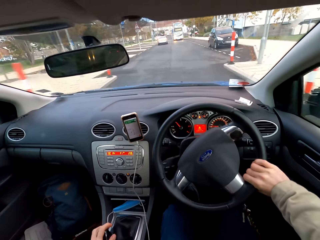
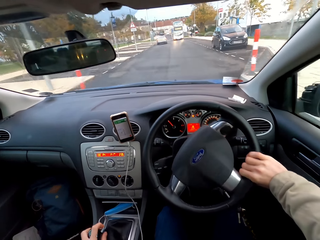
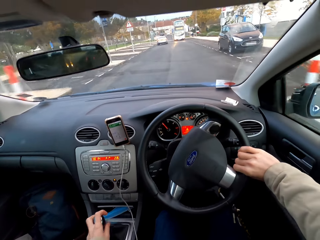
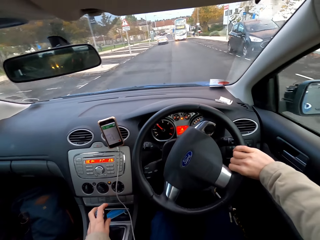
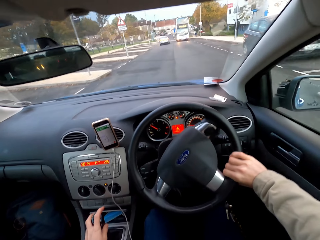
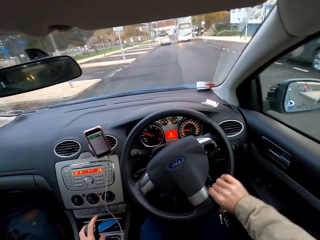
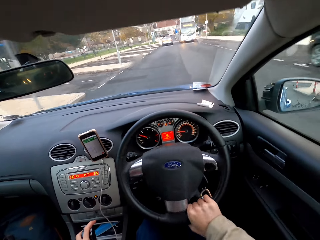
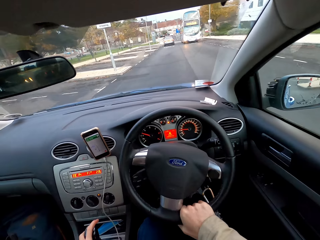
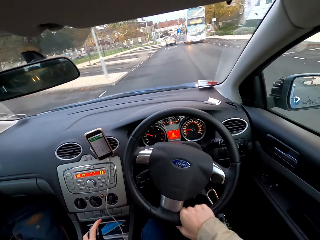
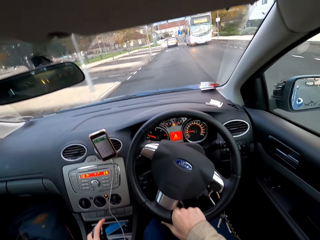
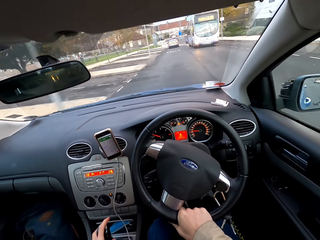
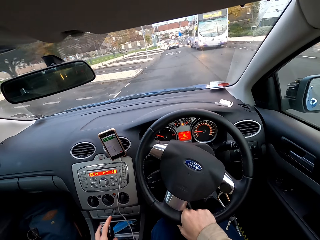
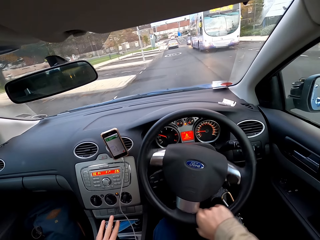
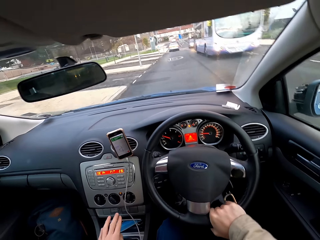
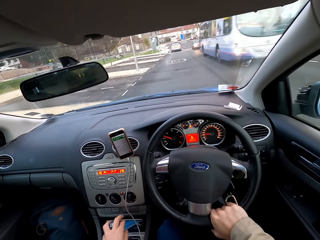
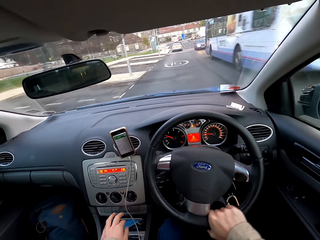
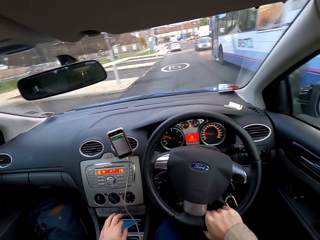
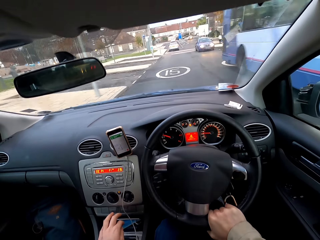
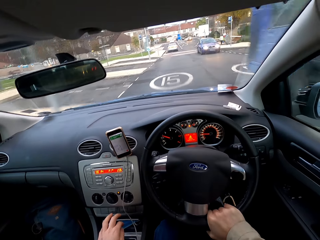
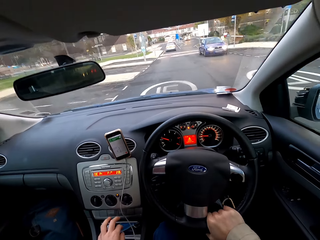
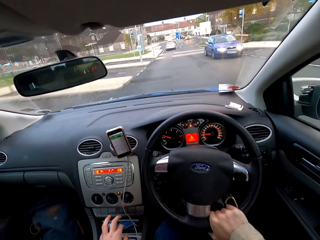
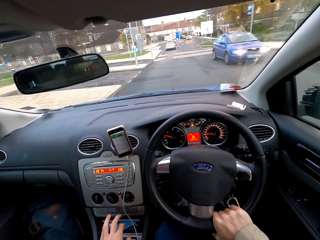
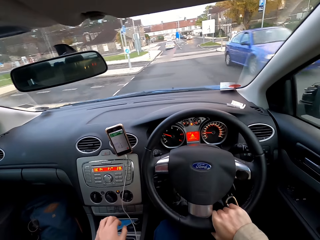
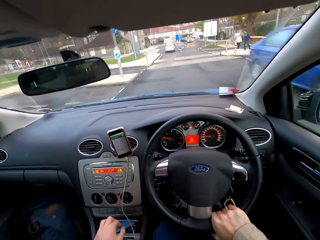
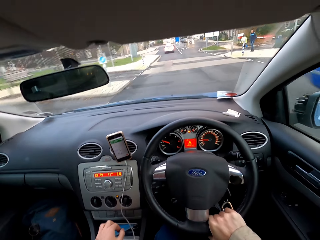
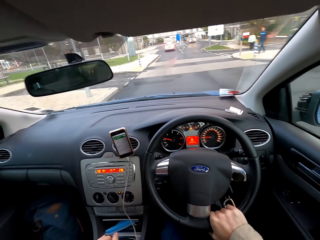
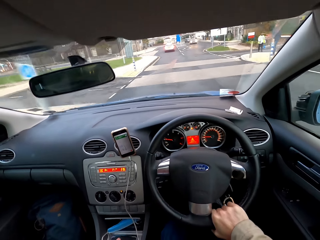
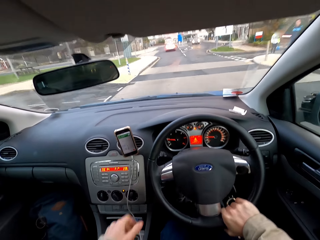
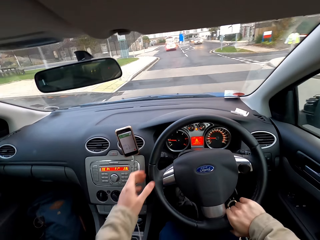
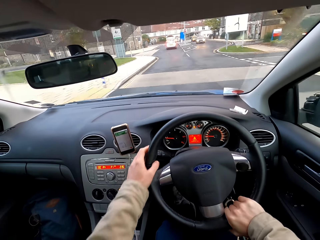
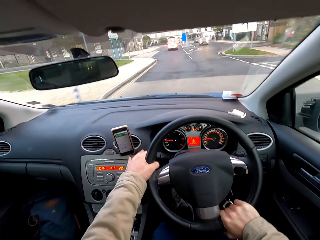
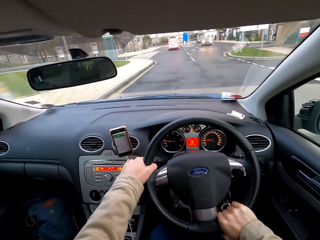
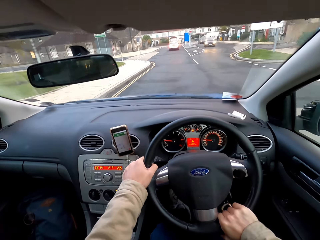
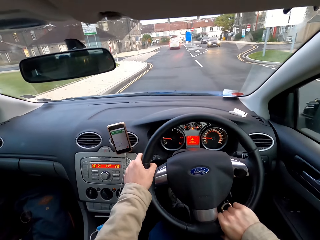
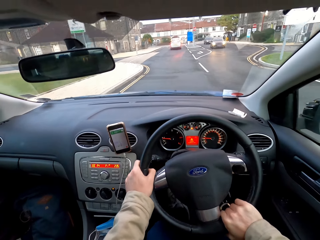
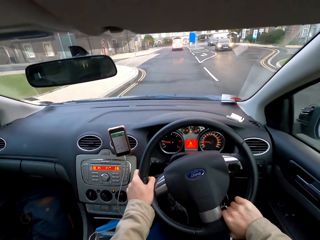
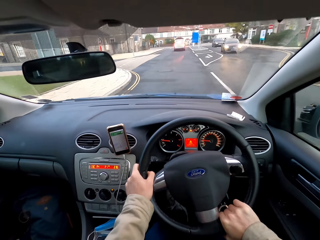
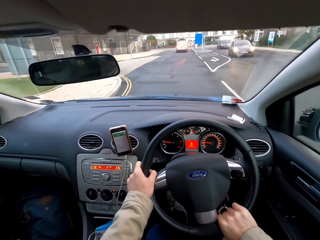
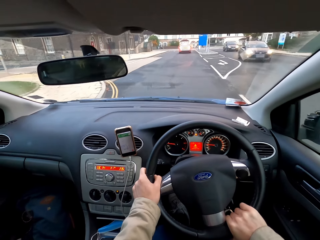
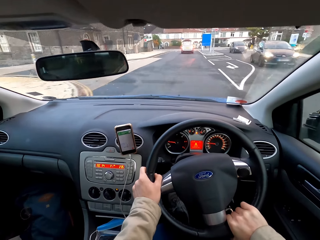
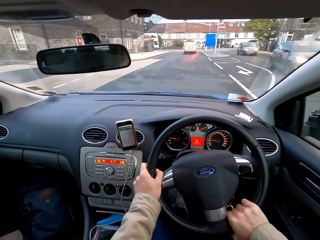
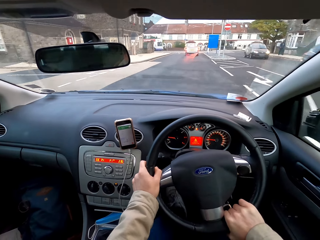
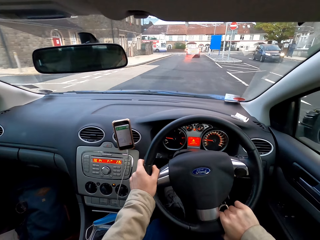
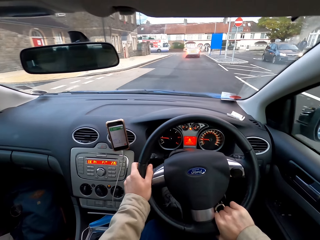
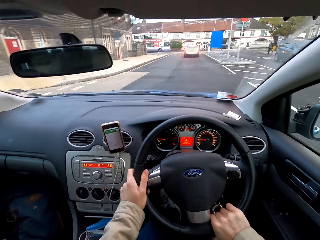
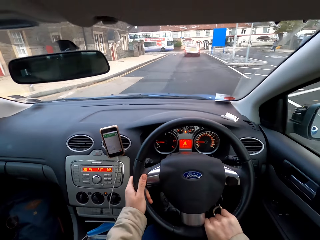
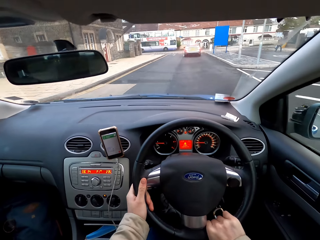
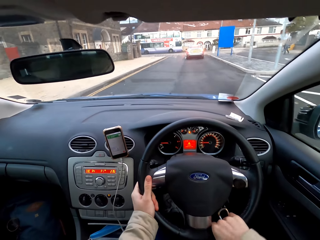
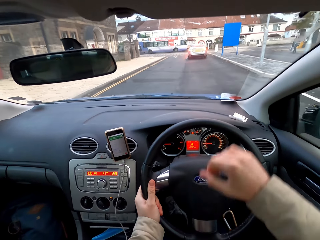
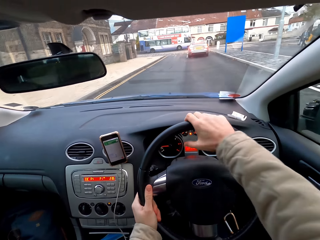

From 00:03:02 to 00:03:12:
The camera wearer moves the gear stick with his left hand. He moves the gear stick with his left hand again. He drives the car on the road.

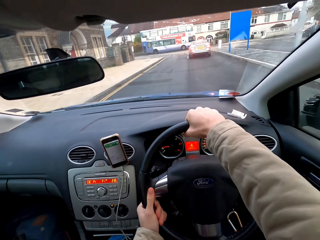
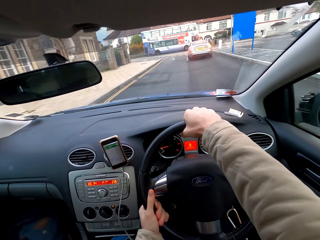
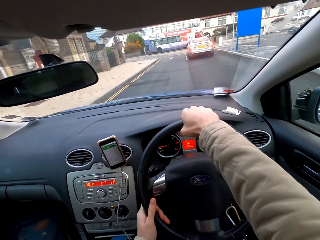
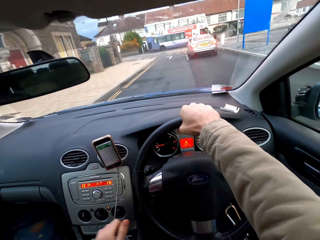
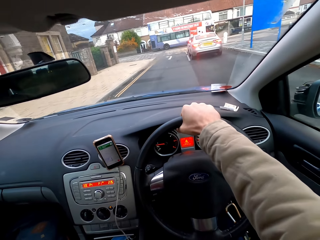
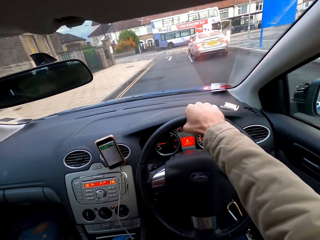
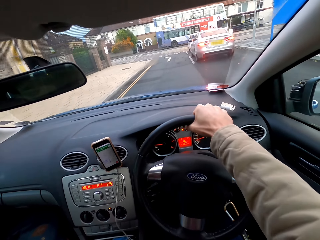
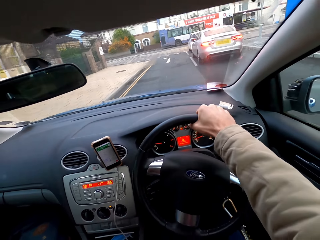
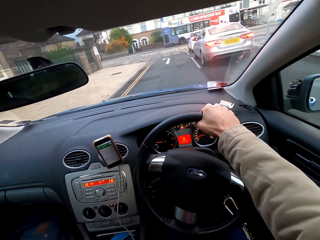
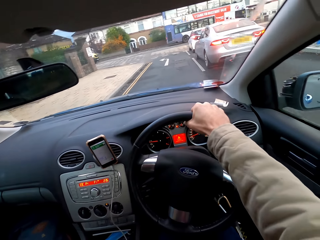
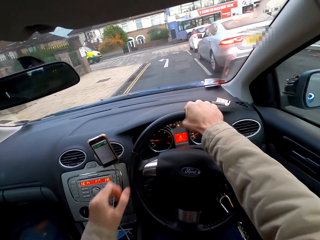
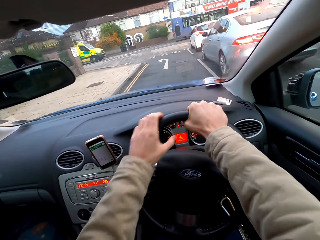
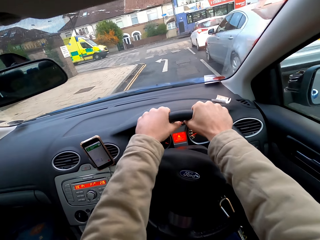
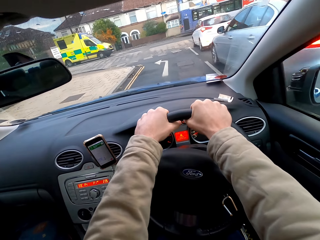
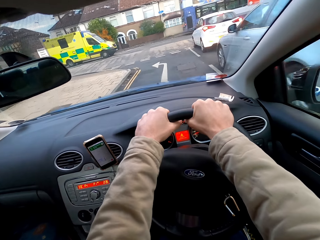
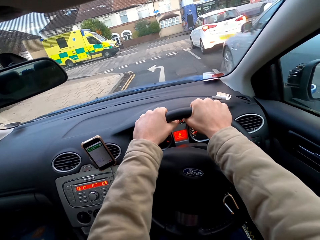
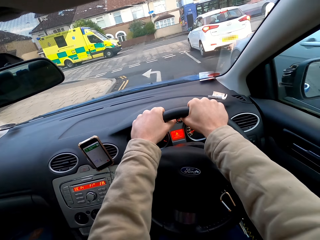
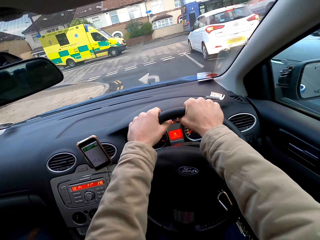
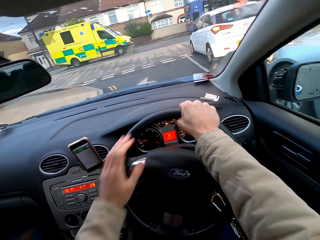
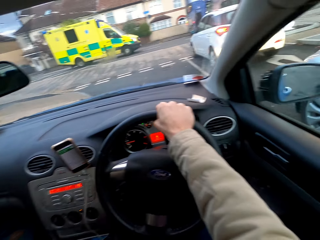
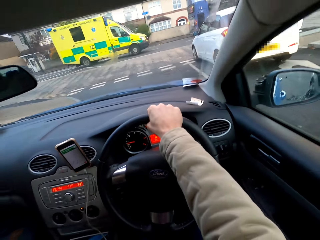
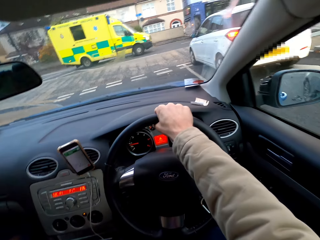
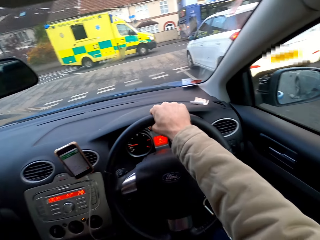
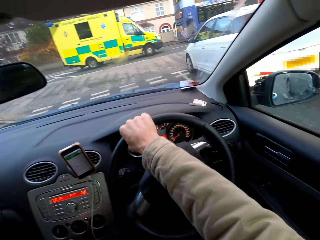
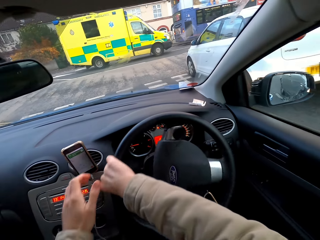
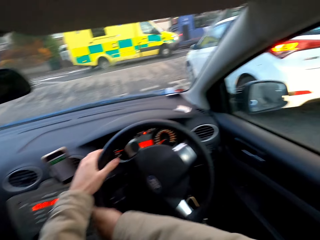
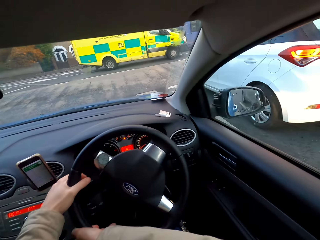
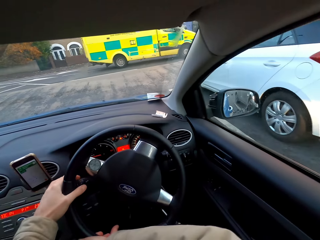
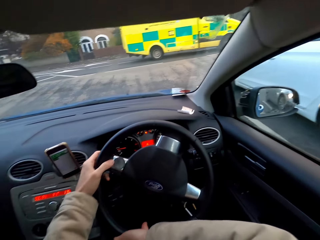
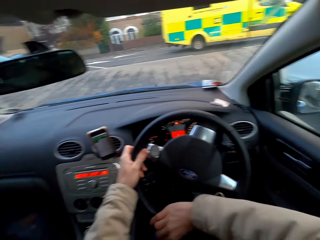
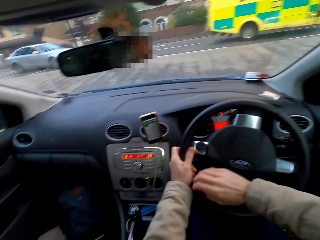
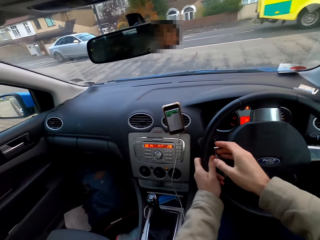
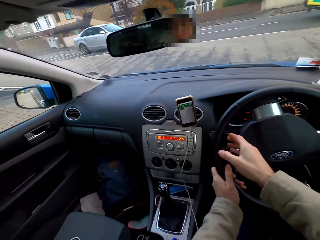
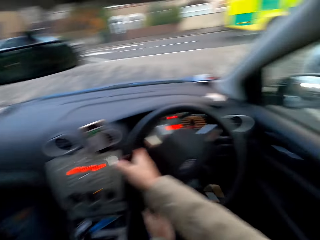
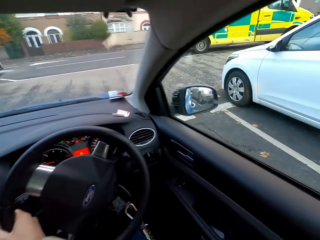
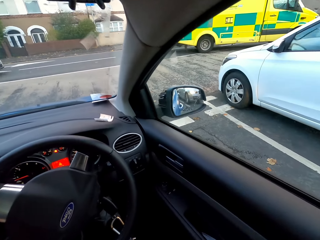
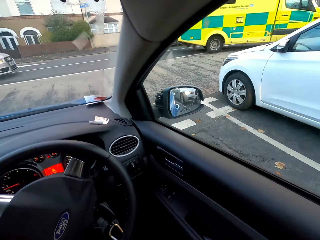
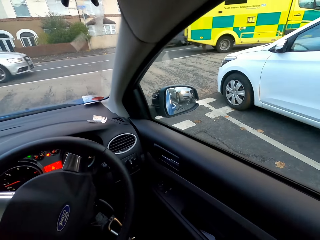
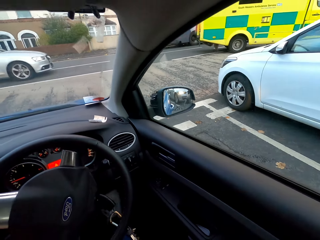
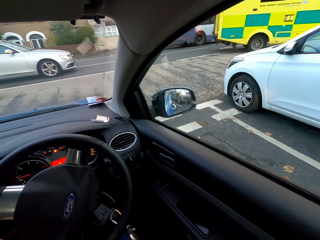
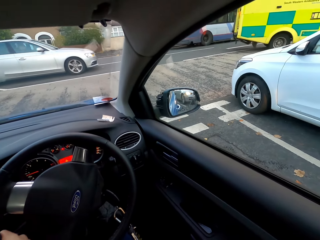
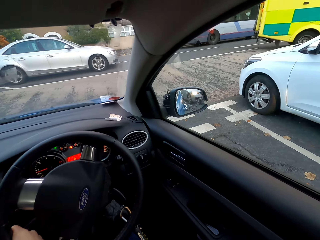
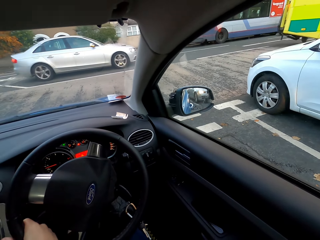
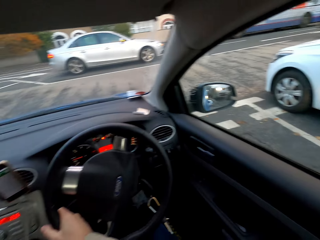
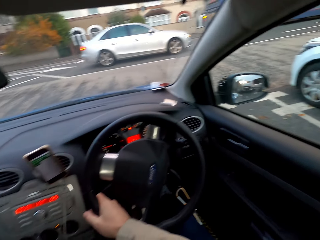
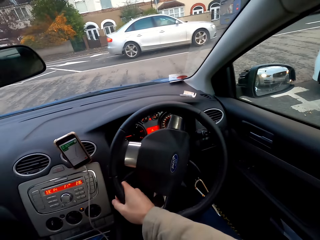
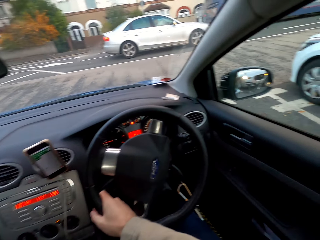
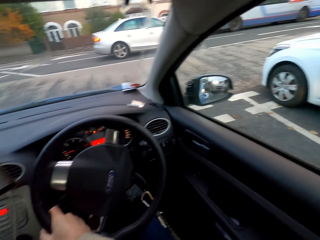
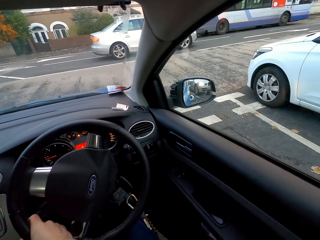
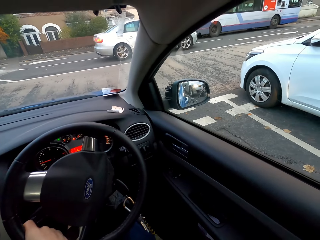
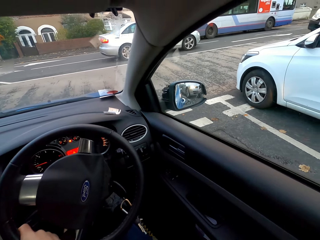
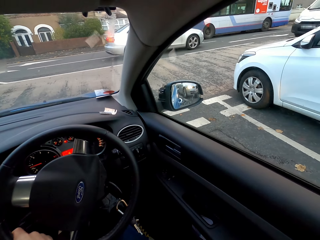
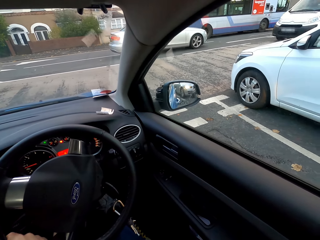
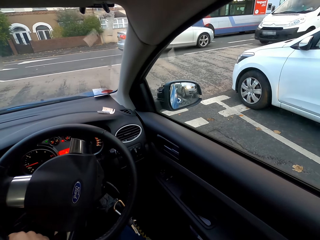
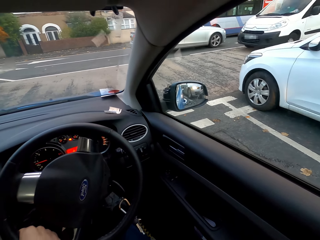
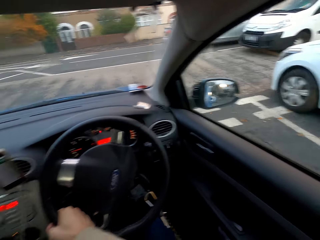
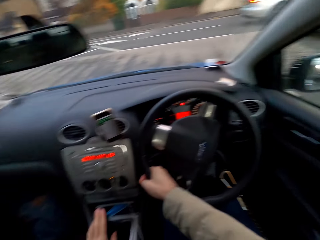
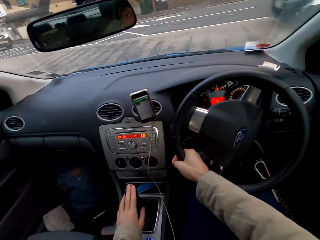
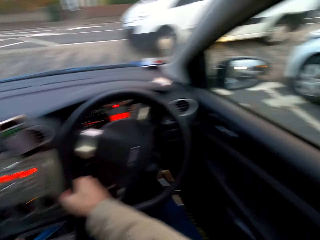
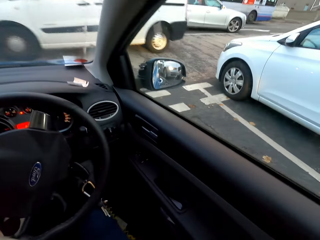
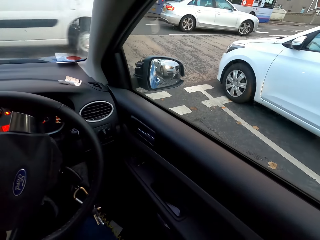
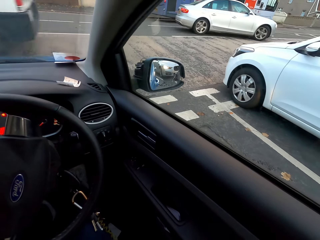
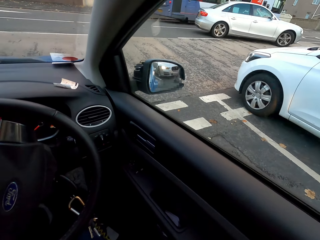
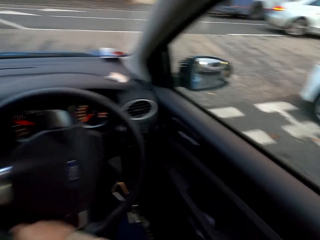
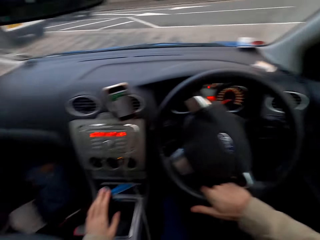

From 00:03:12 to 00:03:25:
The camera wearer holds the gear with the hand. They drive the car on the road. They hold the gear with the hand. They drive the car on the road. They stop on the zebra crossing.
